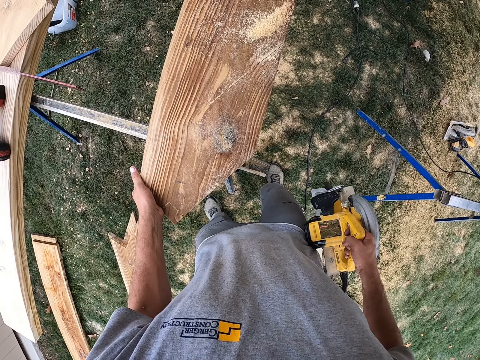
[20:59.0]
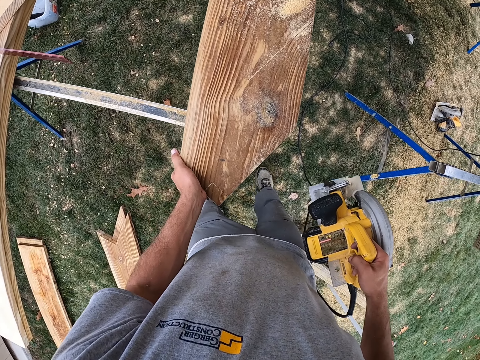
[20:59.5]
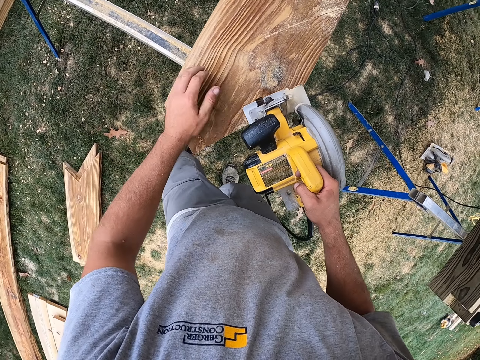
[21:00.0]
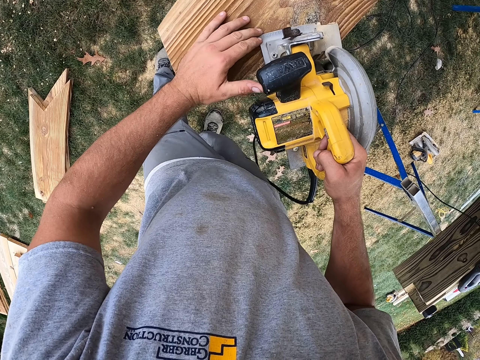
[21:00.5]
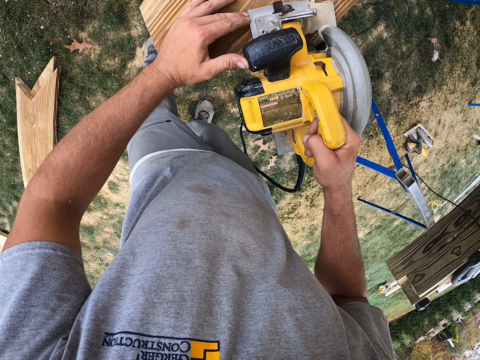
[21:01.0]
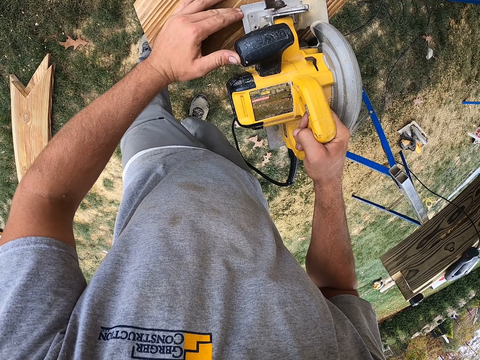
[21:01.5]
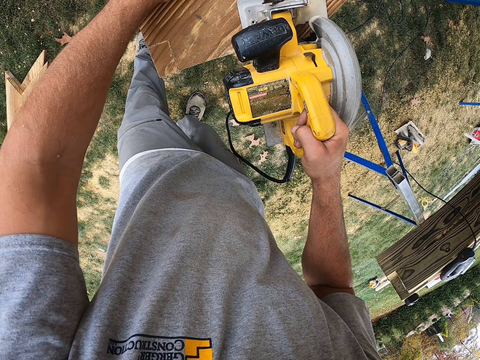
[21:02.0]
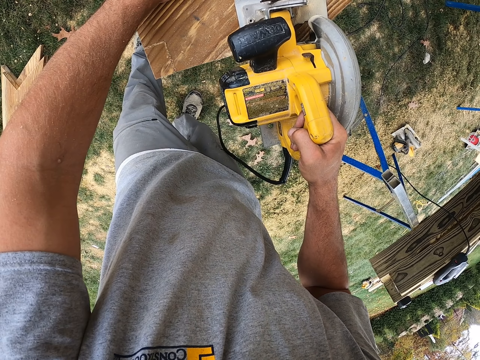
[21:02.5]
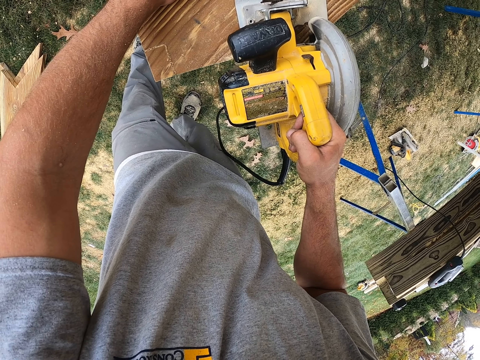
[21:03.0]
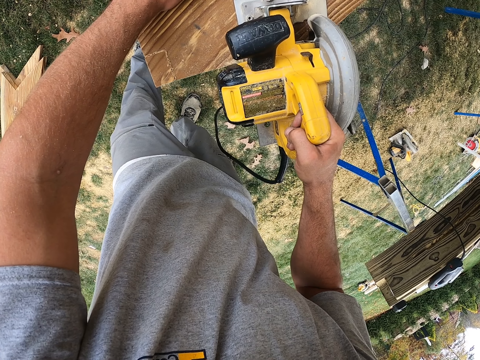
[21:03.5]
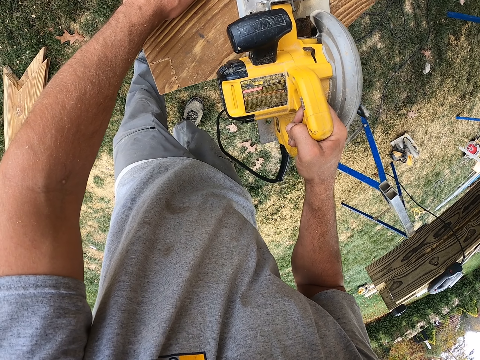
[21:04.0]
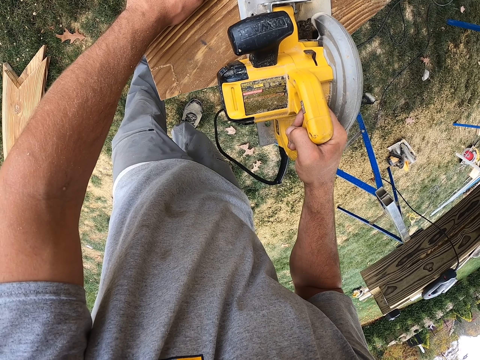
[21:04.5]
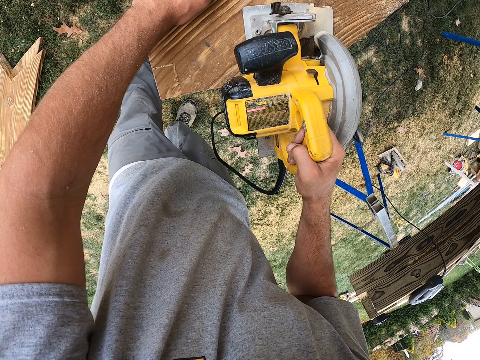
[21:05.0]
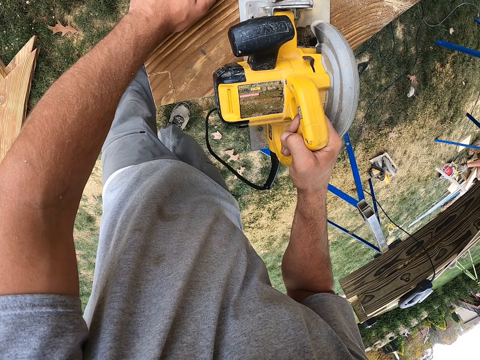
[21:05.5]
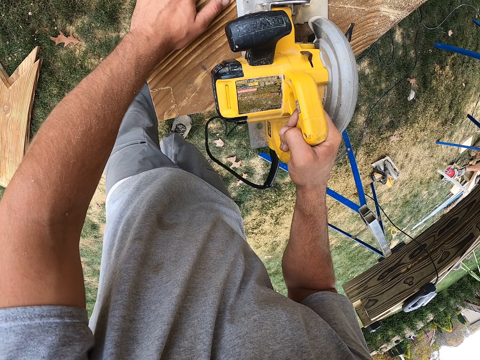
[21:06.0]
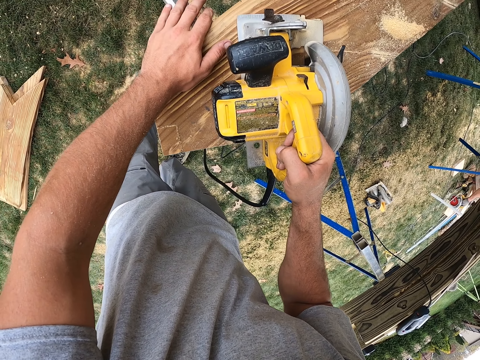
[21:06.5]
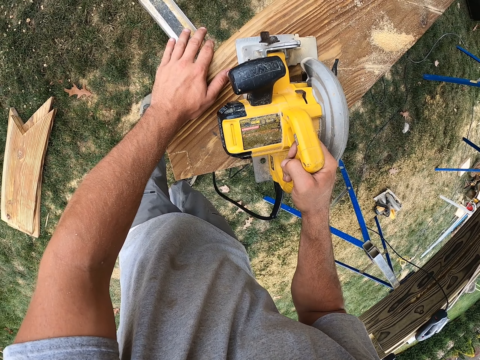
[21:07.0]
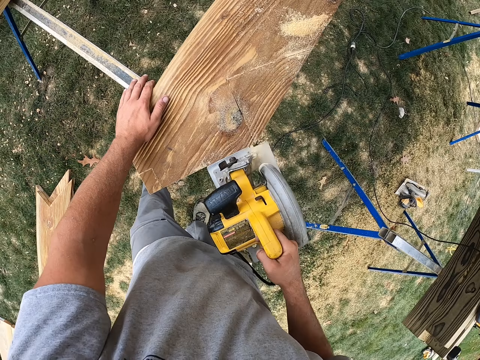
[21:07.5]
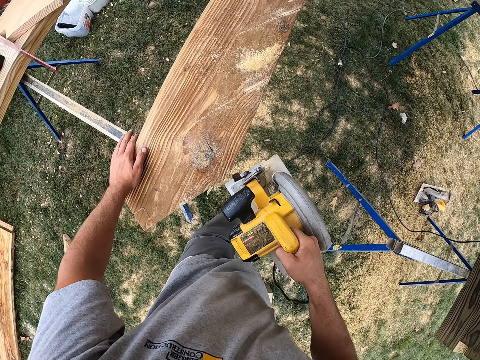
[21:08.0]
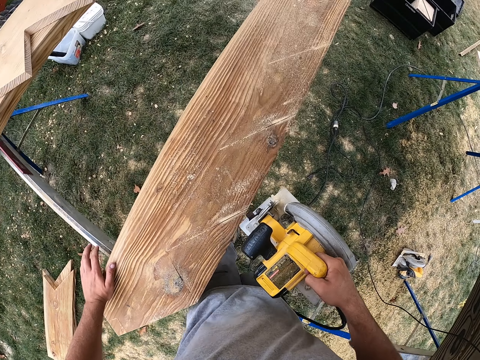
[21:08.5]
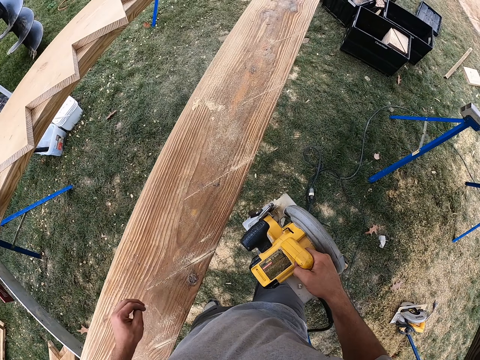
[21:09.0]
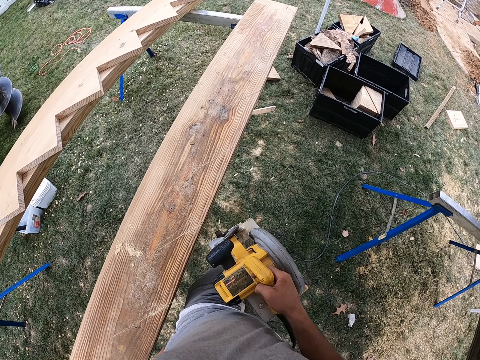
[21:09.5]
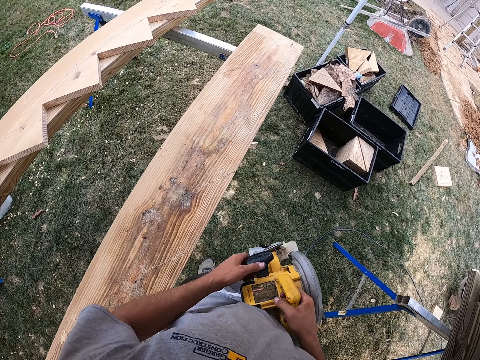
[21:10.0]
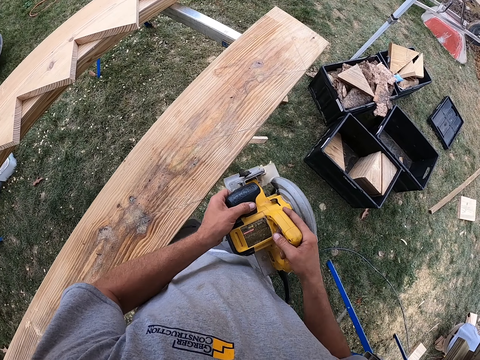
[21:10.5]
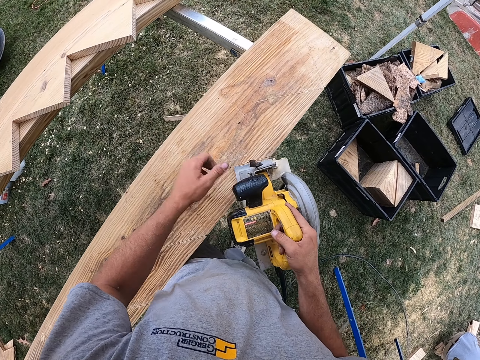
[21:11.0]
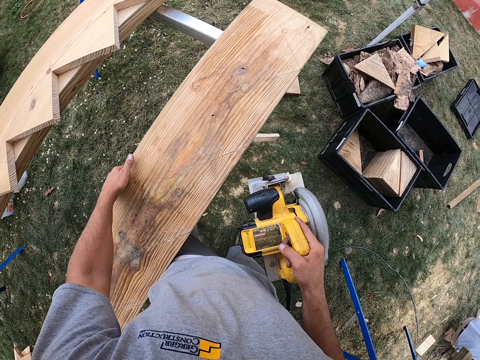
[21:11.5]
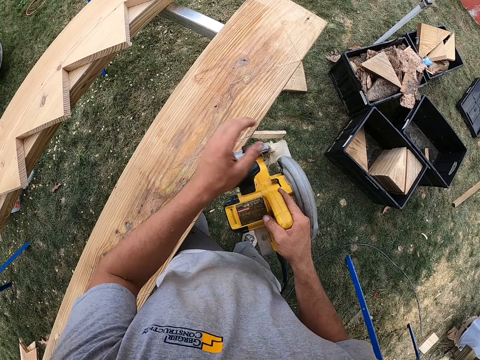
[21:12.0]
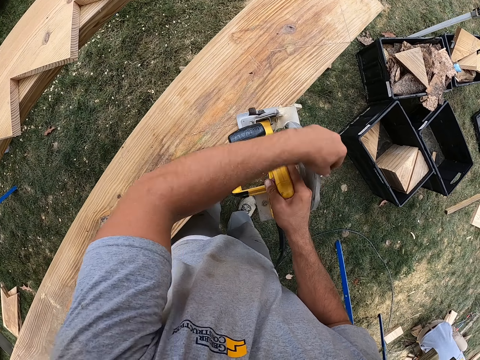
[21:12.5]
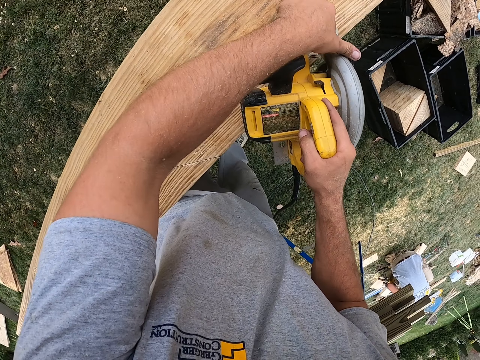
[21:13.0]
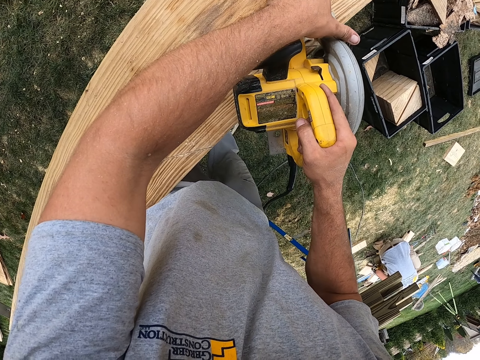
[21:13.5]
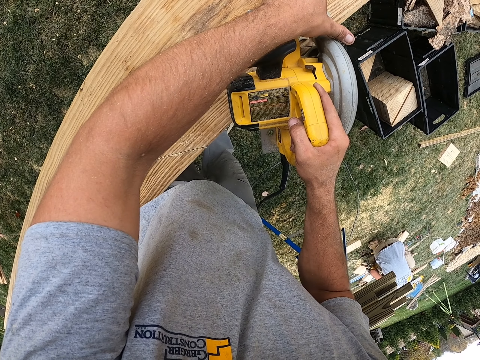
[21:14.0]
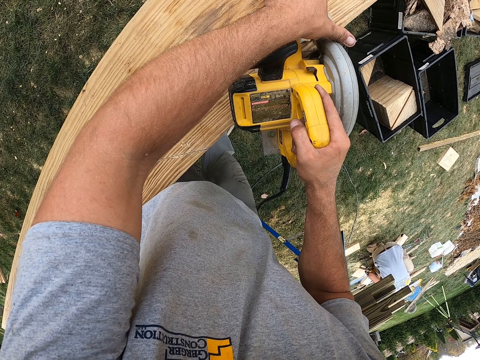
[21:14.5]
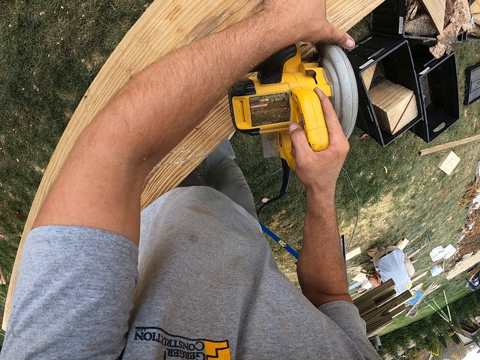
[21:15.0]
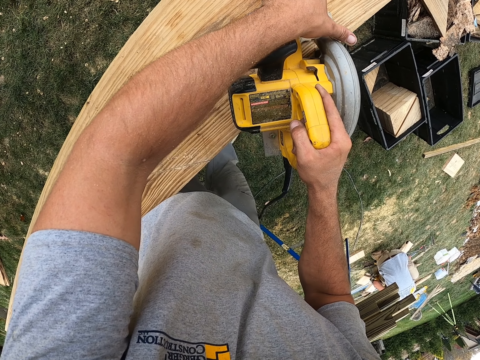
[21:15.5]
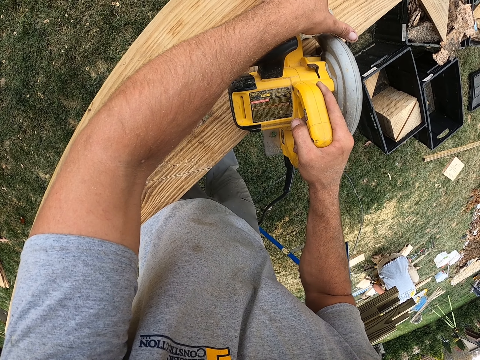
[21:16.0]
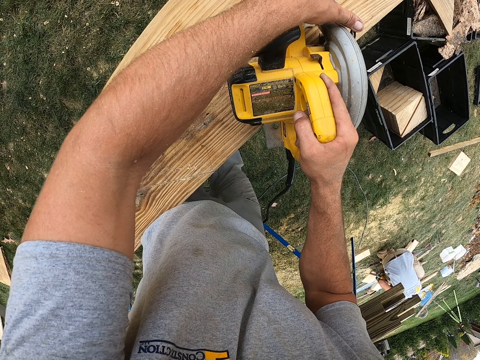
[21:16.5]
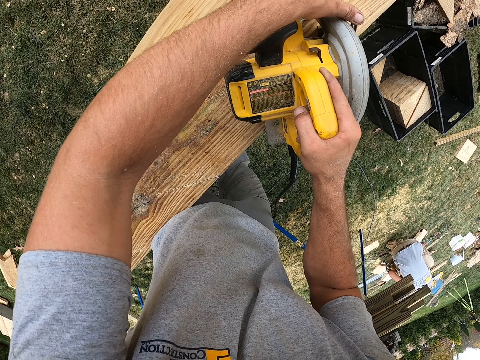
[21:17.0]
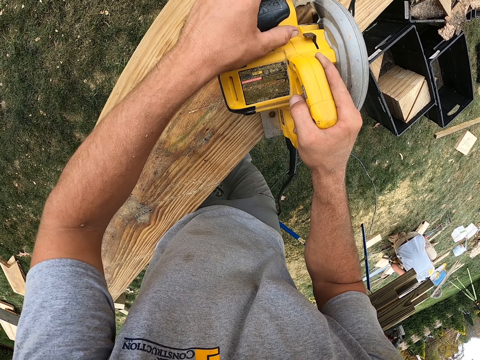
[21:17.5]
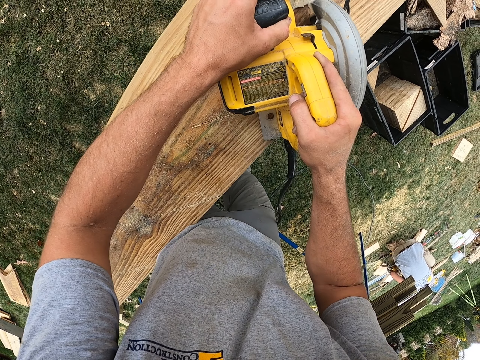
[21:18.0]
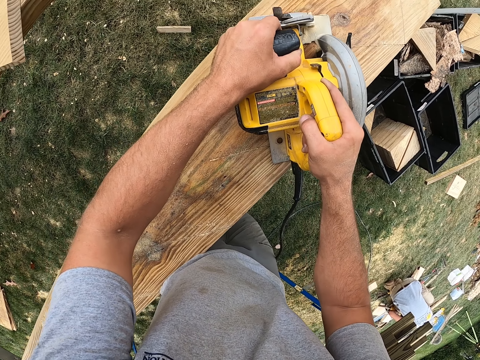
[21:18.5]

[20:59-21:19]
The camera wearer cuts the wood. They blow the saw dust on the wood using the circular saw. They adjust the wood. They cut the wood.

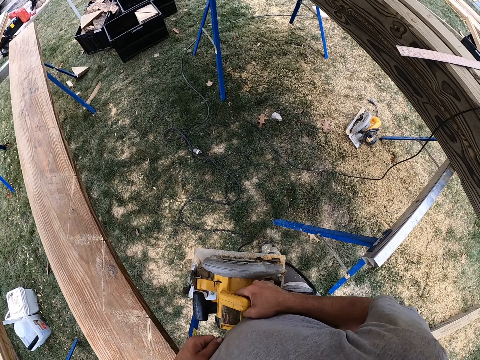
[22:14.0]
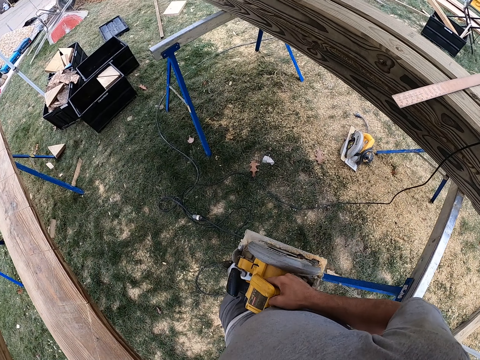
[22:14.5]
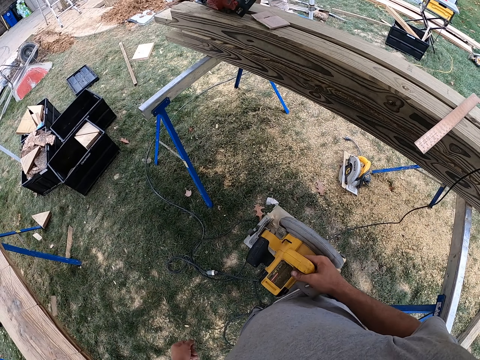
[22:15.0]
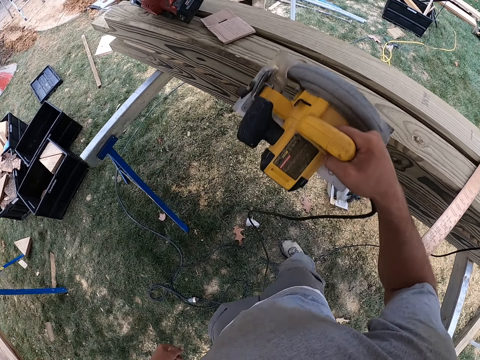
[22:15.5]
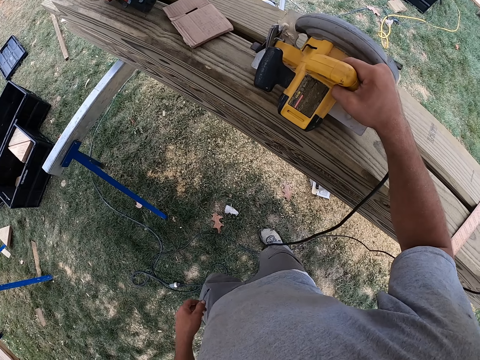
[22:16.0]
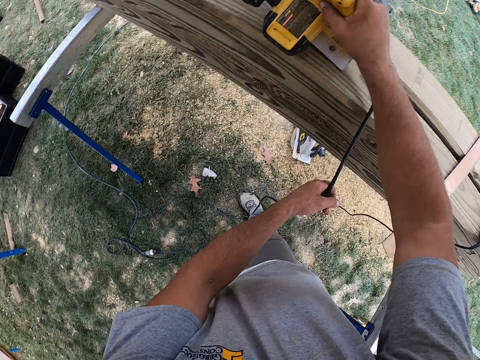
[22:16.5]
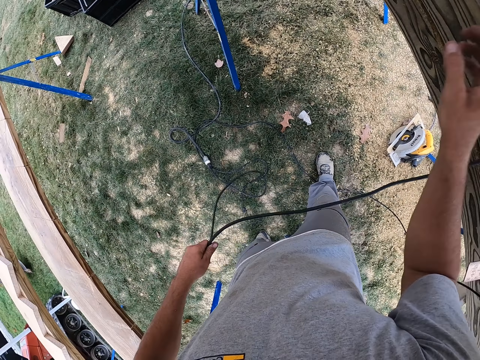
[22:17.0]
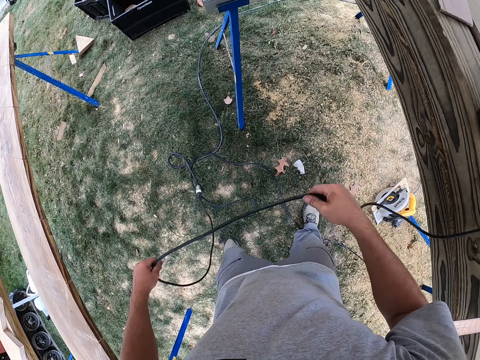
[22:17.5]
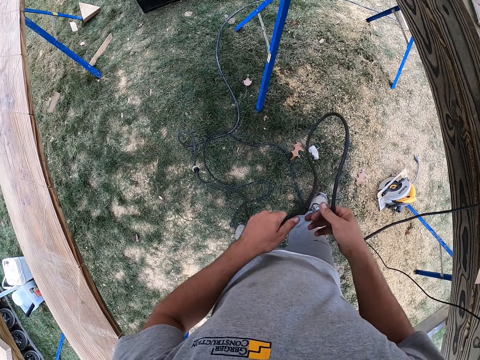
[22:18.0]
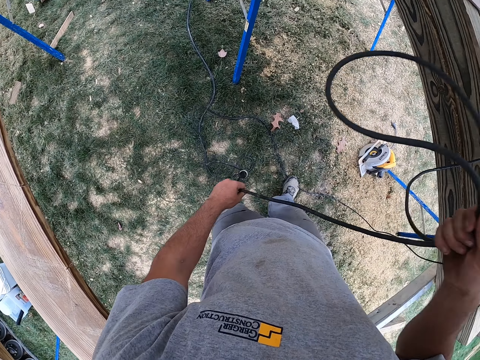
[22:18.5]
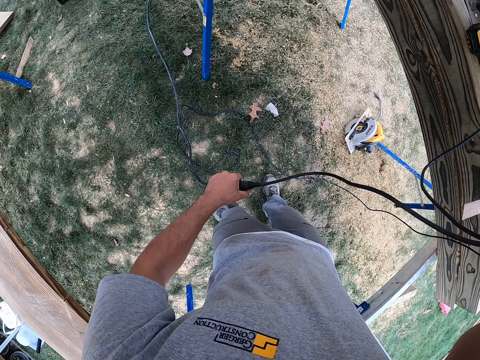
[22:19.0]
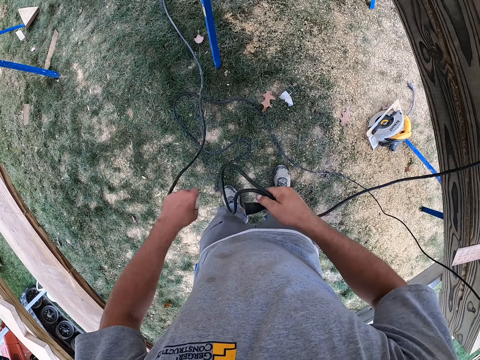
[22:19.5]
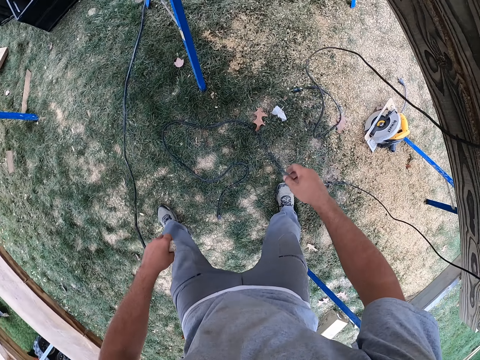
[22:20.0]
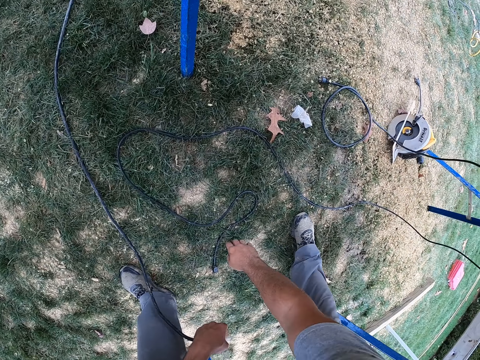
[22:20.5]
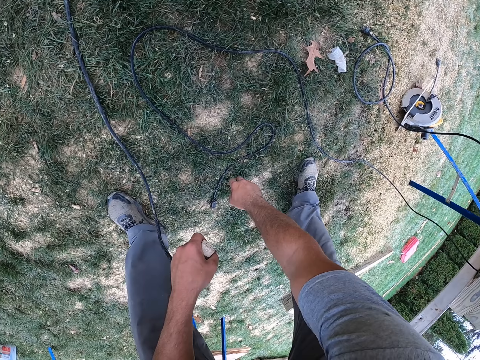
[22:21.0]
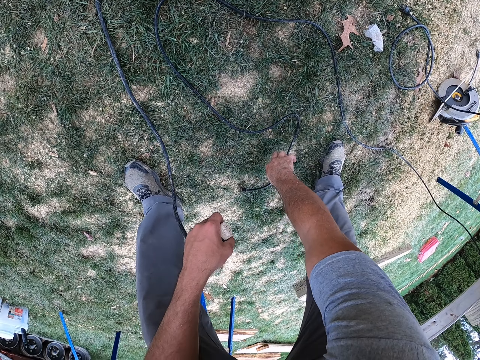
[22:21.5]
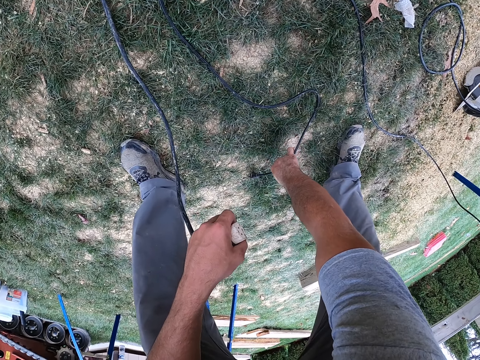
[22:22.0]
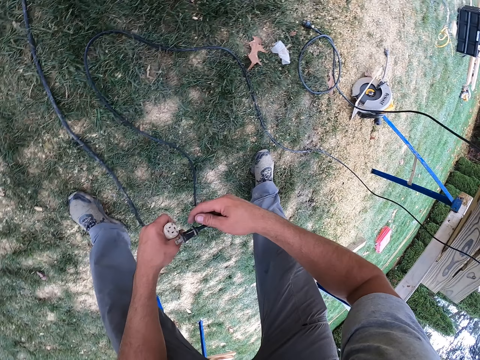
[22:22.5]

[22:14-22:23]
The camera wearer places the circular saw on the woods. They pull the cable. They hold the wire and fix it. They disconnect the circular saw from the socket. They pick up another cable.
